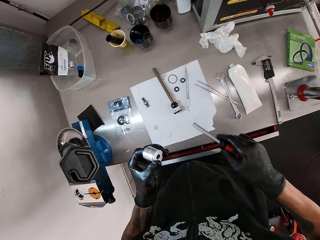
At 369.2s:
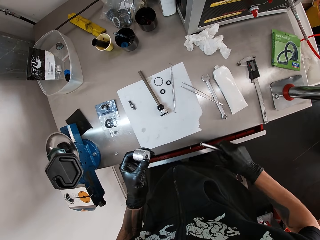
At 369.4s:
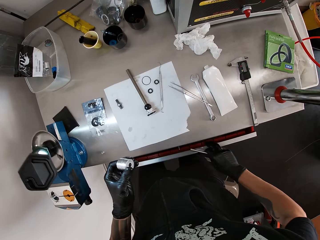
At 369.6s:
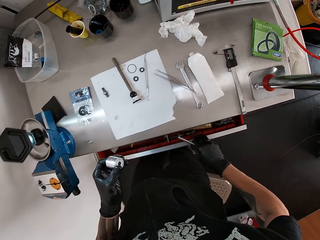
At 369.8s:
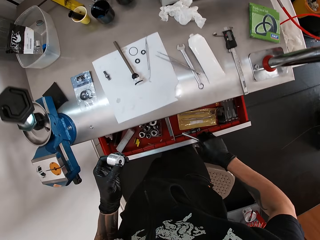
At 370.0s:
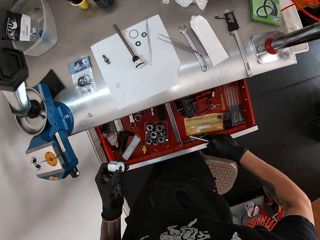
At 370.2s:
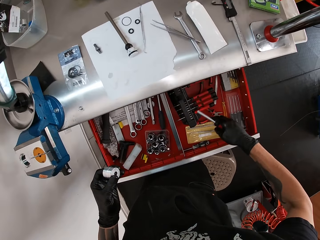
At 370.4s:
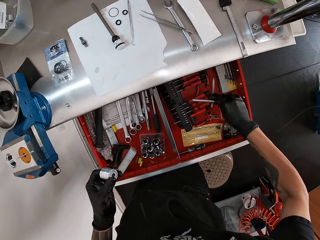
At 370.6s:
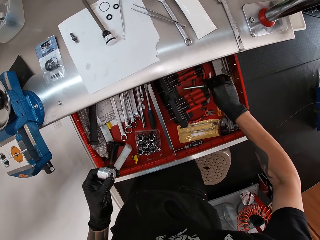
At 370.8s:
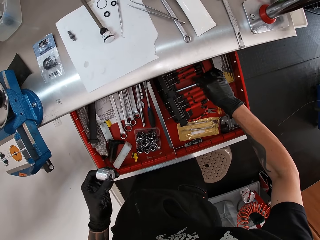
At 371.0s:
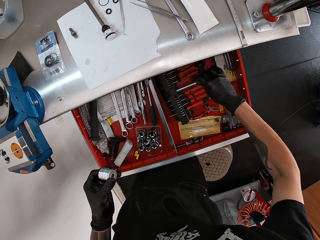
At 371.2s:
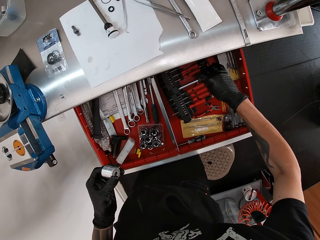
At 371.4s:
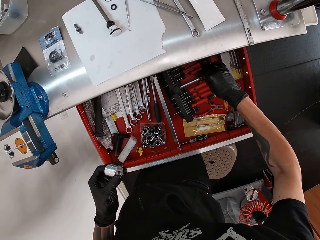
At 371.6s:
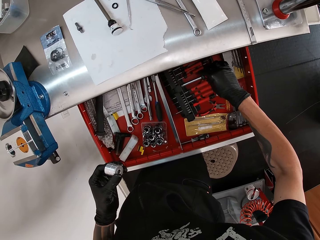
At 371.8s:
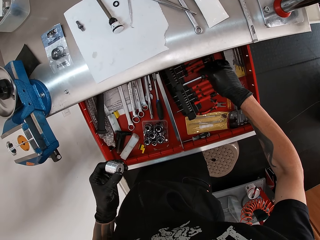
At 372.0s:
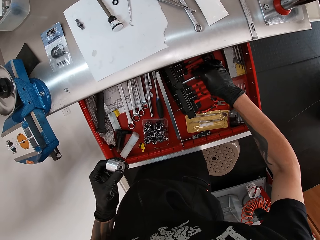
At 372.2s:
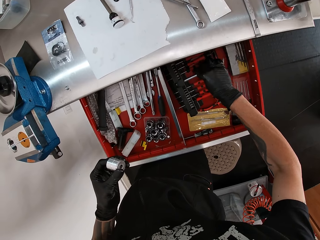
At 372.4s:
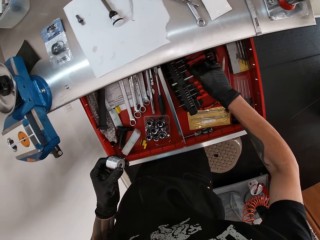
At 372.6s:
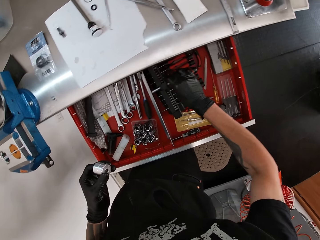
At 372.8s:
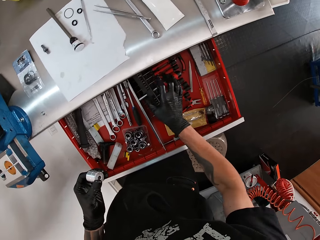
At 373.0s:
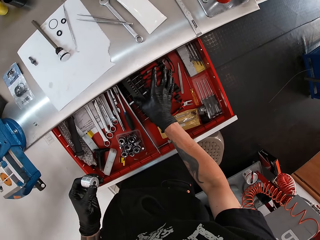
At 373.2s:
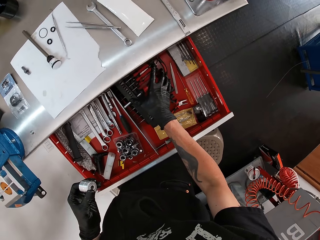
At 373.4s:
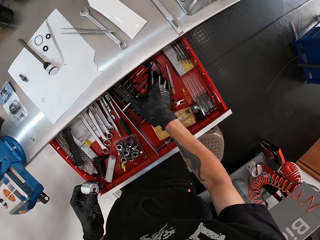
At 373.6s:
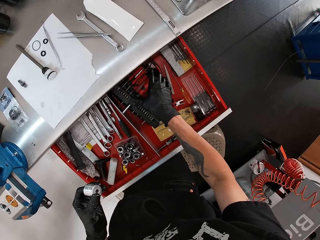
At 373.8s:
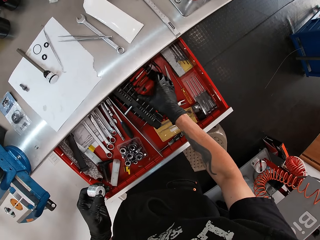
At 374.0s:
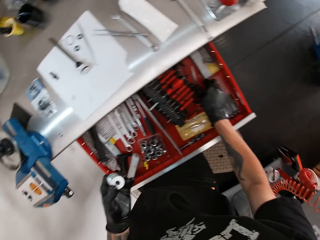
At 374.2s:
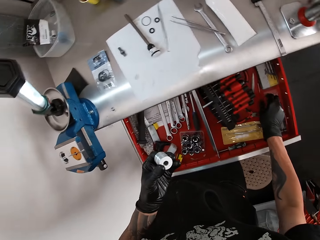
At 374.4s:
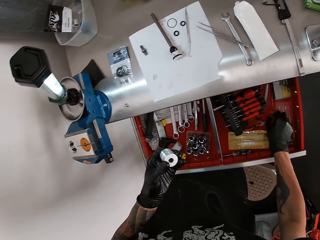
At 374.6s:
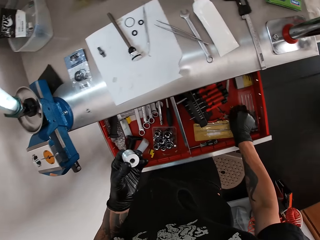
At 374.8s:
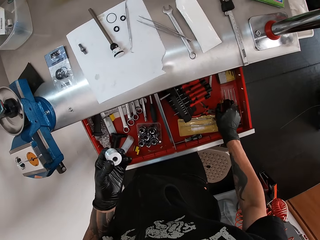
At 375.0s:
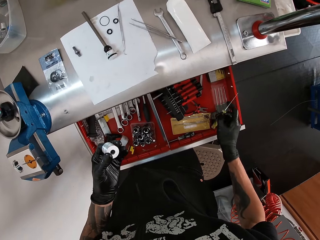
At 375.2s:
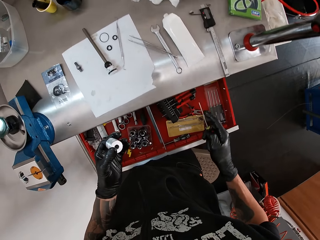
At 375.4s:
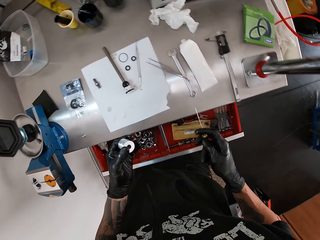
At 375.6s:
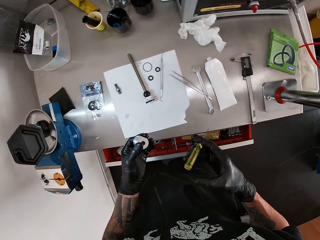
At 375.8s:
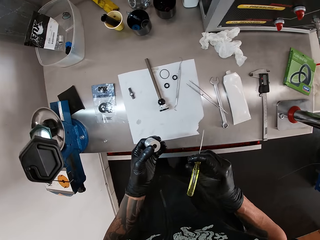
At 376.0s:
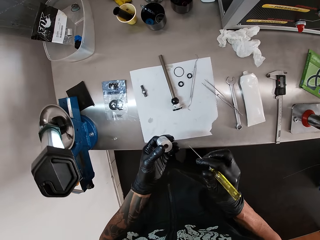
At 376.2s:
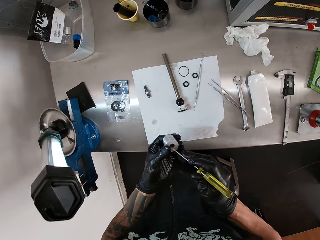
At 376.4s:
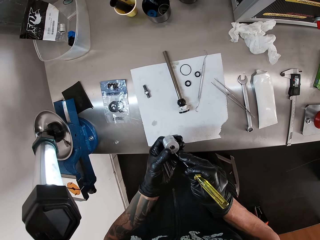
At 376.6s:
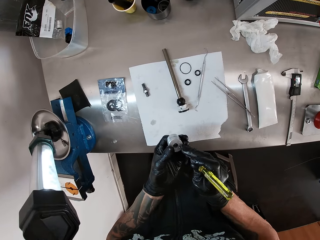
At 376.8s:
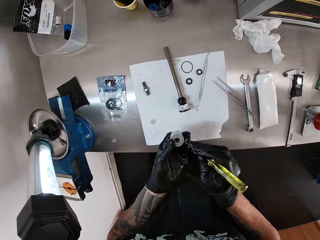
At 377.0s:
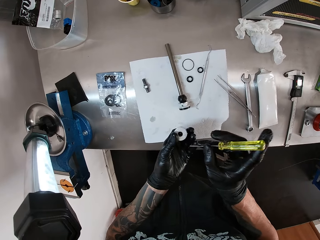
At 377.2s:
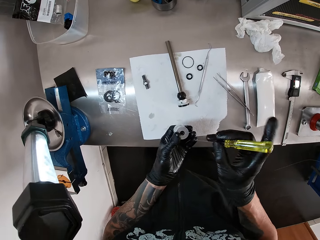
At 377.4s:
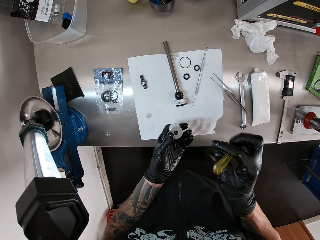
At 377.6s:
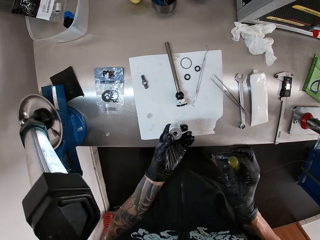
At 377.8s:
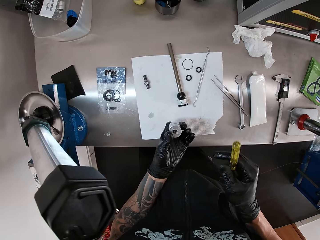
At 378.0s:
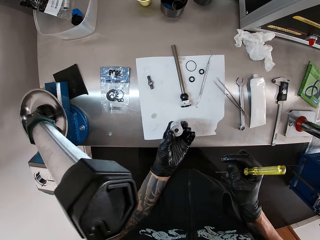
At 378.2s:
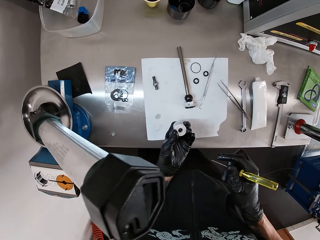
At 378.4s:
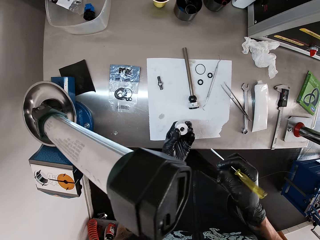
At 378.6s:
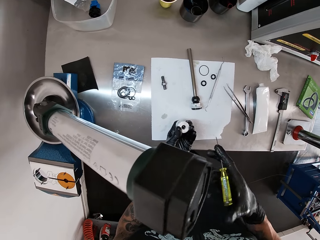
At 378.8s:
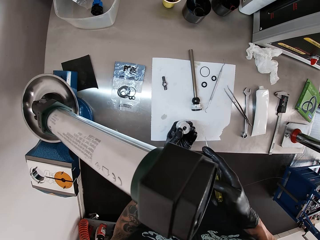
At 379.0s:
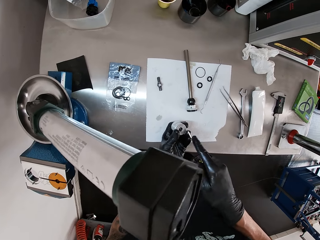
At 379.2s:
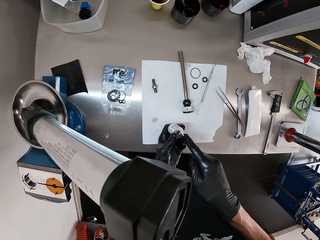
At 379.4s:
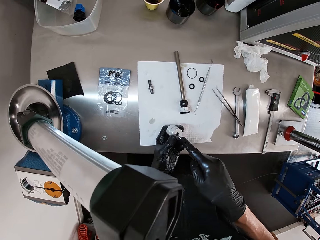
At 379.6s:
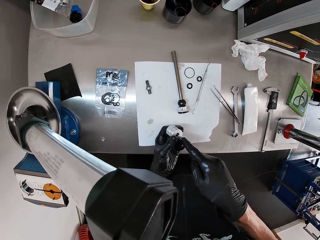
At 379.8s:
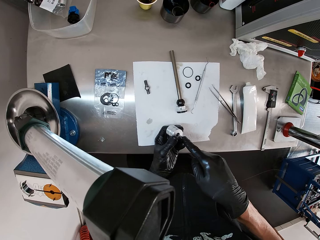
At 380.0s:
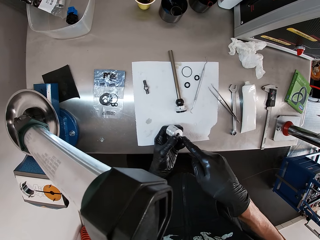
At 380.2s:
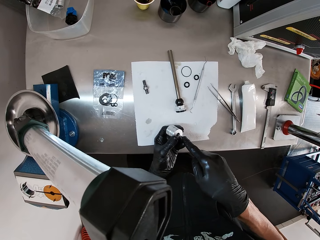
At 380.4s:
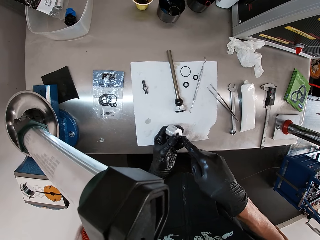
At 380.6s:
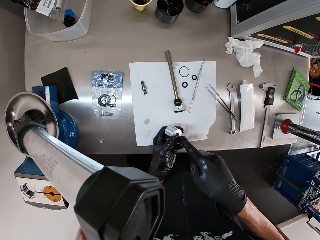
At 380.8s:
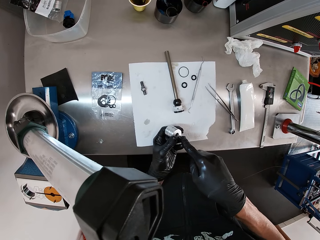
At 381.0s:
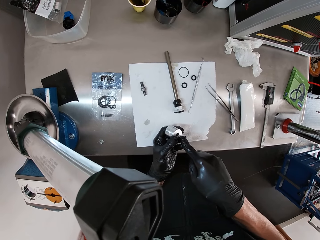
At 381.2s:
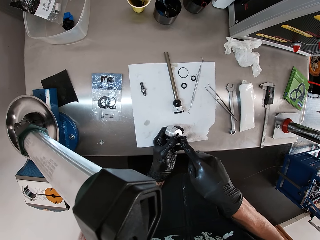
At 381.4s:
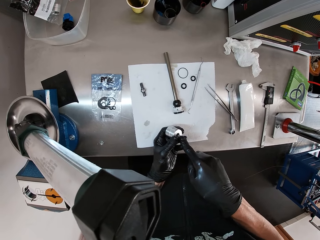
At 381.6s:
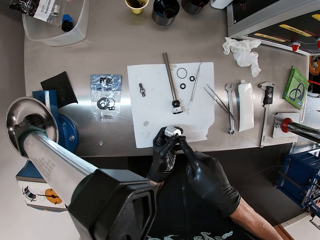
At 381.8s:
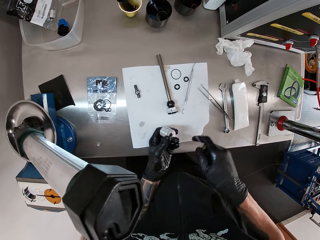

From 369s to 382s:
The camera wearer pulls the drawer from the table with his right hand. He keeps the rod in the tool rack in the drawer with his right hand. He drops something. He picks up a screwdriver from the drawer with his right hand. He pushes the drawer with his legs. He touches the piston with the screwdriver in his right hand. He tightens the nut.

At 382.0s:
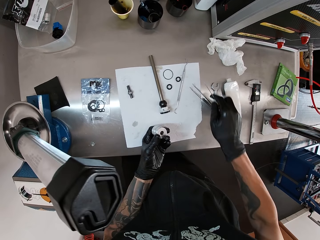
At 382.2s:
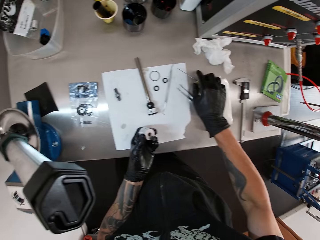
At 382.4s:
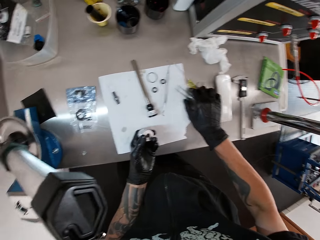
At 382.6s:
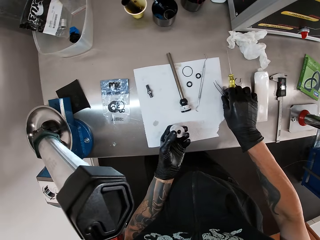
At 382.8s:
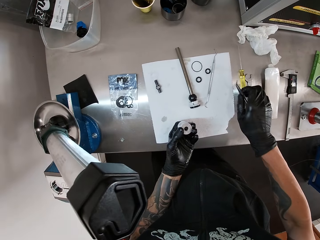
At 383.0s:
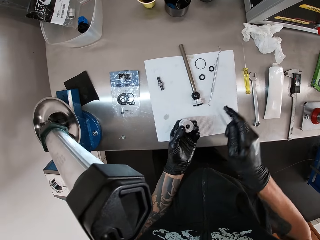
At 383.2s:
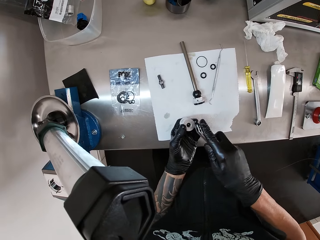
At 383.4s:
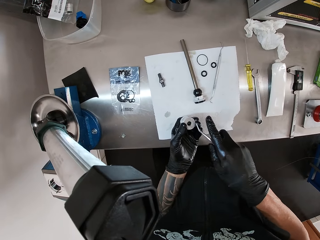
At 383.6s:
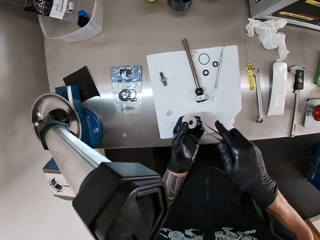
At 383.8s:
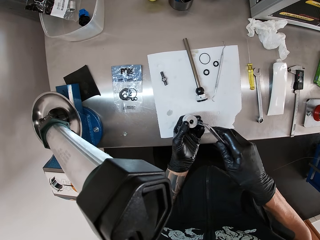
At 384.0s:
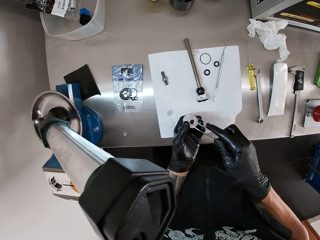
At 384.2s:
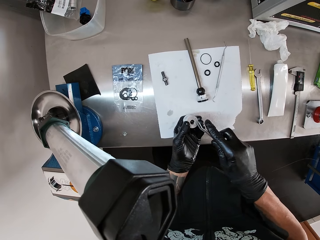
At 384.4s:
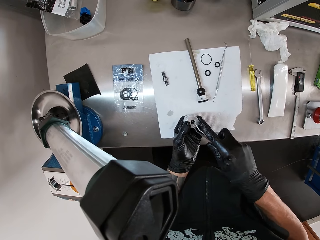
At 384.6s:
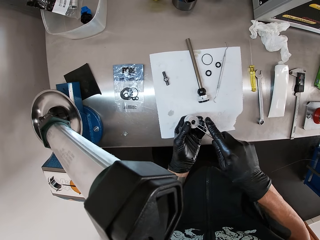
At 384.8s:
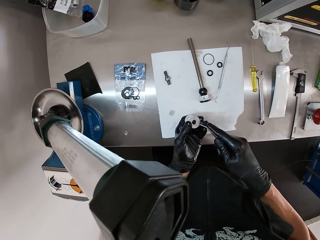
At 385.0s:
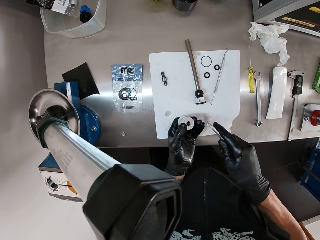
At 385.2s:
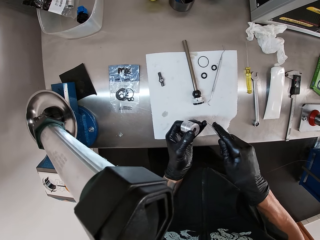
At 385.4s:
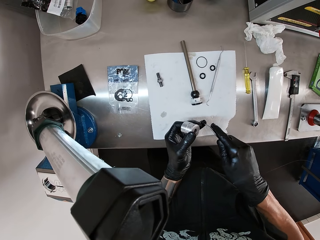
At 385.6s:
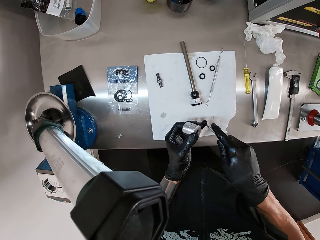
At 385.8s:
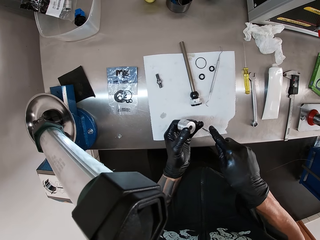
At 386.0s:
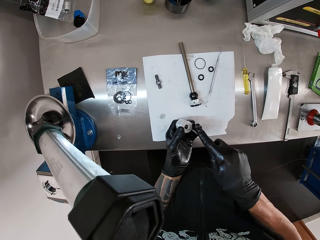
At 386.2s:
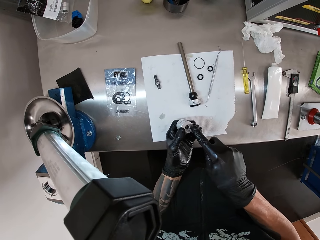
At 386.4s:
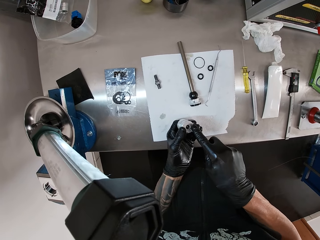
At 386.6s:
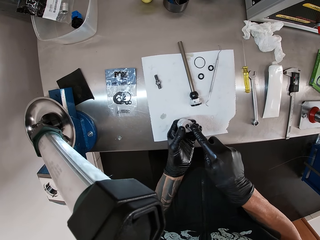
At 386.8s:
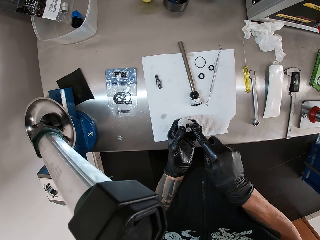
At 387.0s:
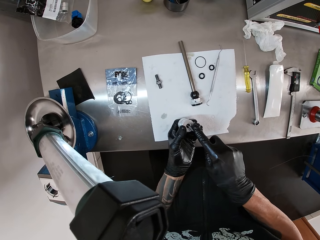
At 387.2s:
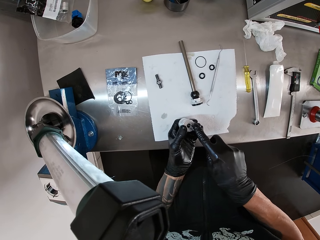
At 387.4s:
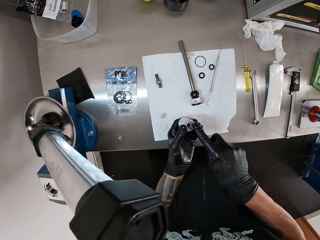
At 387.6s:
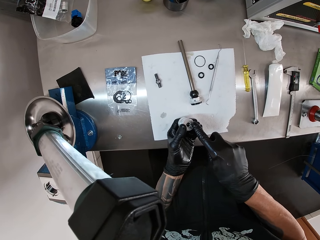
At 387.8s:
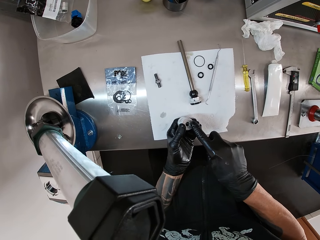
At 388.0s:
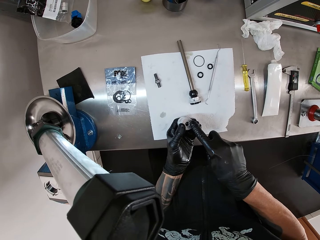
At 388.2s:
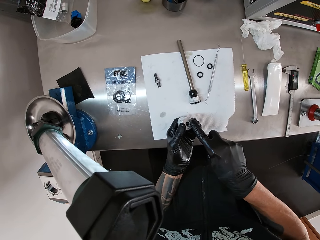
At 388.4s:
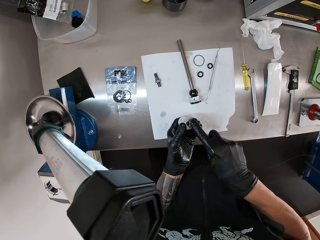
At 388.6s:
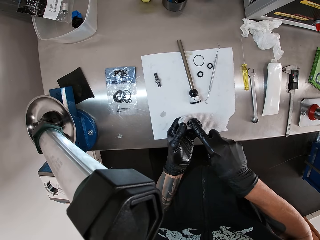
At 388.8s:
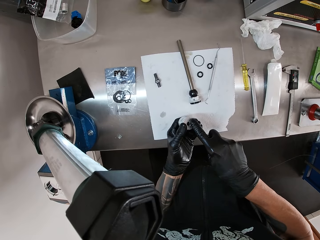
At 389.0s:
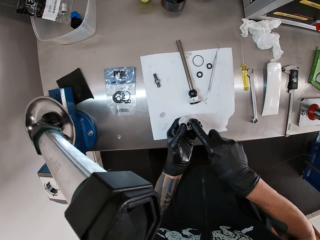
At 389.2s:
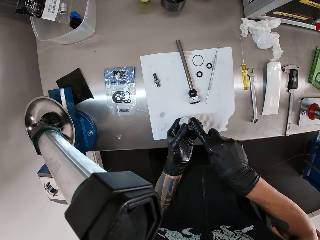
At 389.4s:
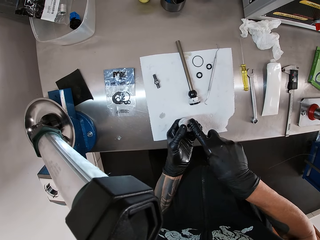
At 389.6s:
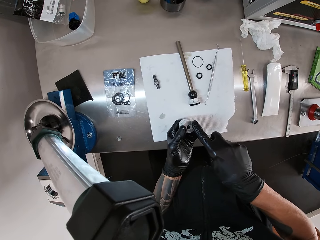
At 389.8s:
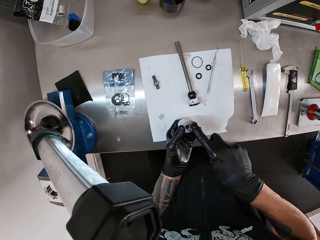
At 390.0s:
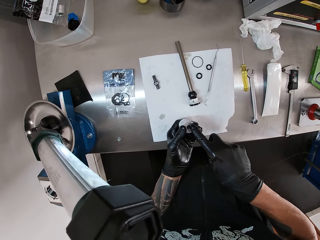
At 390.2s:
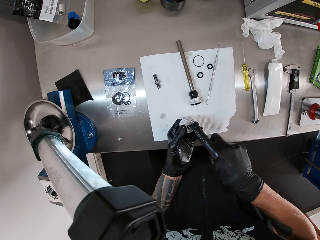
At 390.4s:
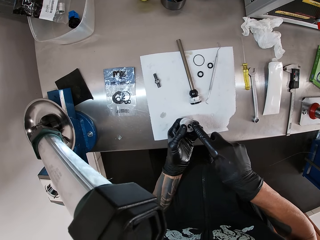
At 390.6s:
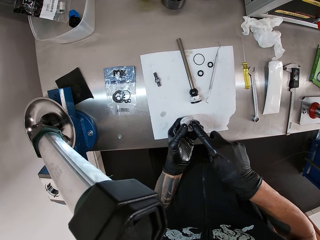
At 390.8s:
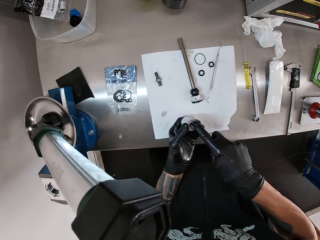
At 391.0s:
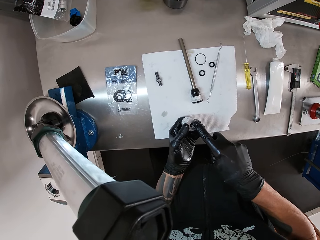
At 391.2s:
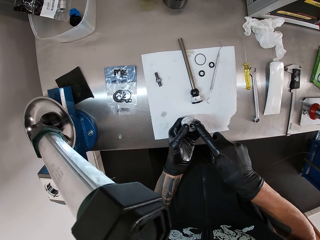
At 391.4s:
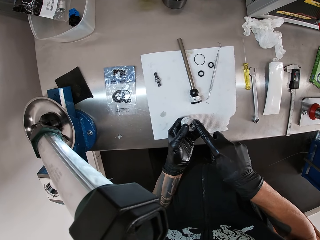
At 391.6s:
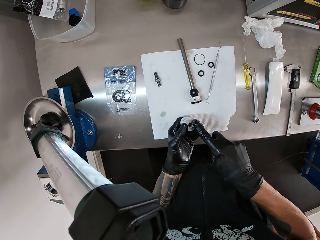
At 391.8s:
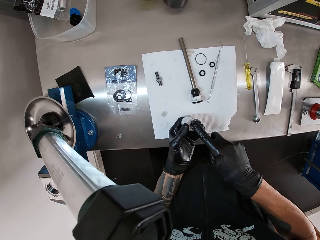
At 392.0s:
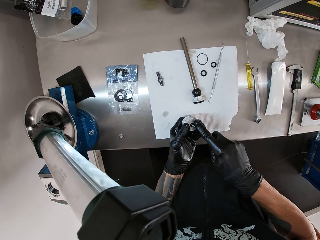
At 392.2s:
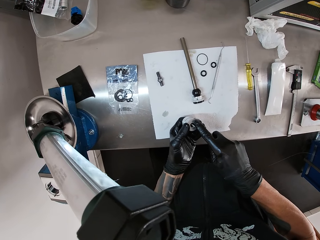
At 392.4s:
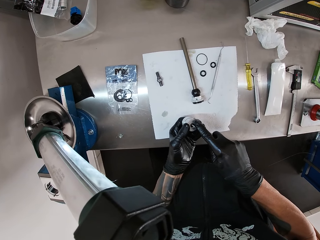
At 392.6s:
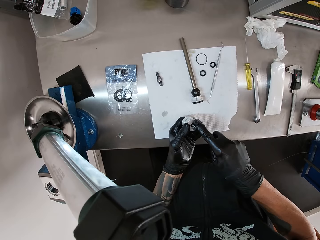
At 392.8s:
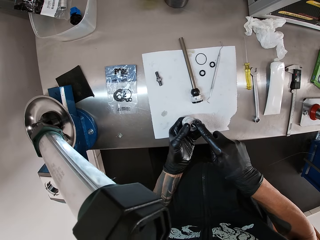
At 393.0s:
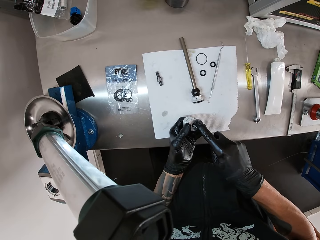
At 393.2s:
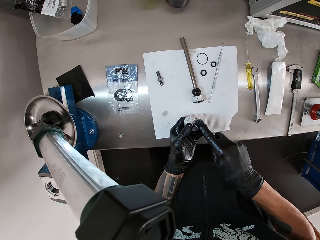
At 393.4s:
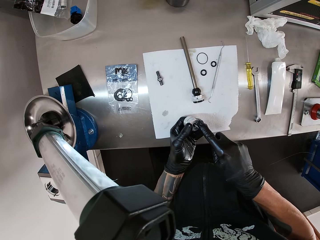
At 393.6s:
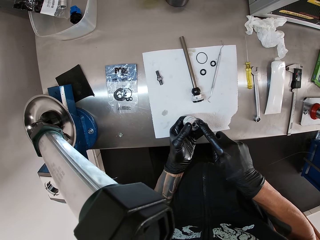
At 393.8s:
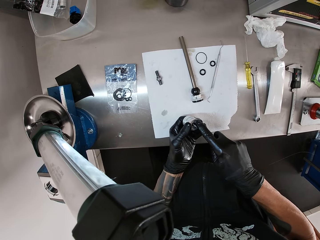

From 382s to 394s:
The camera wearer drops the screwdriver on the table with his right hand. He picks up the tweezer from the table with his right hand. He touches his left pinky finger with the tweezer in his right hand. He fixes the piston with the tweezer in his right hand.
